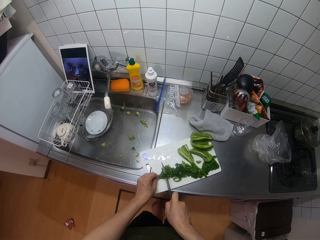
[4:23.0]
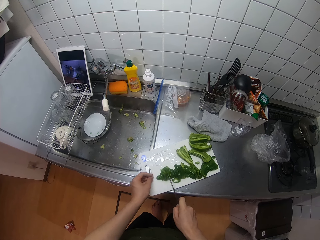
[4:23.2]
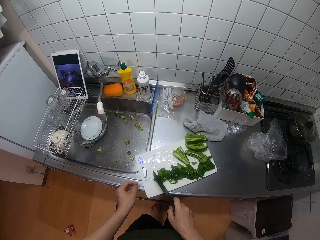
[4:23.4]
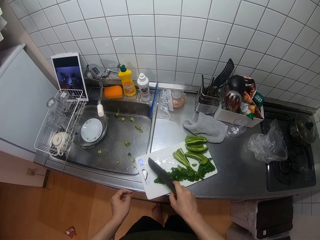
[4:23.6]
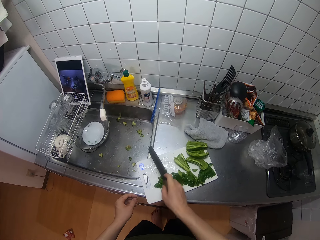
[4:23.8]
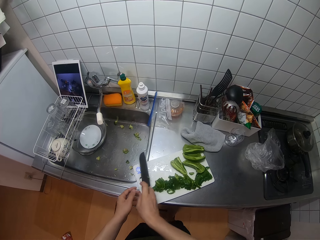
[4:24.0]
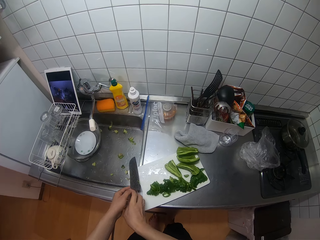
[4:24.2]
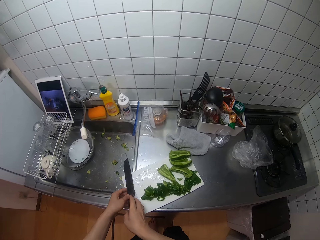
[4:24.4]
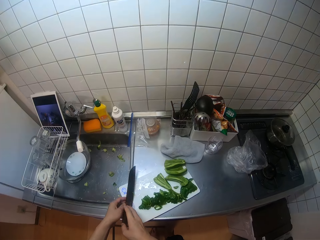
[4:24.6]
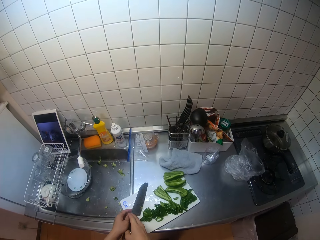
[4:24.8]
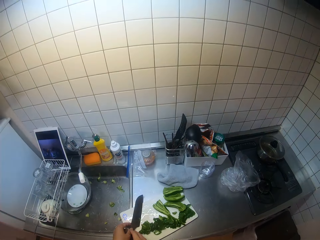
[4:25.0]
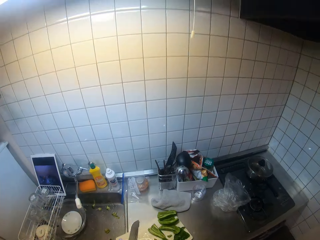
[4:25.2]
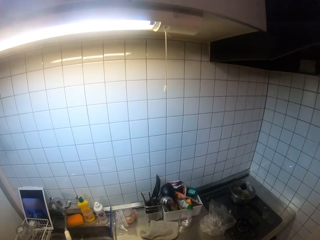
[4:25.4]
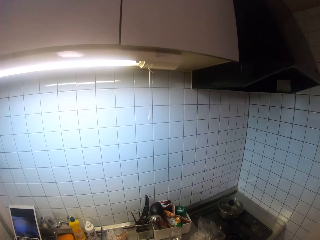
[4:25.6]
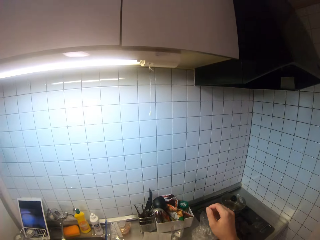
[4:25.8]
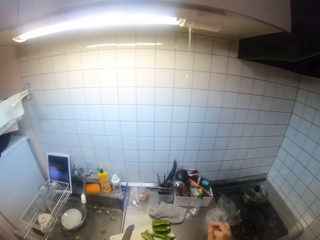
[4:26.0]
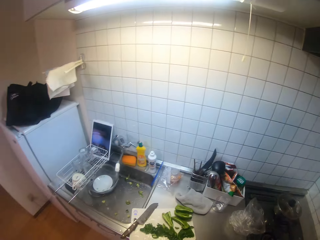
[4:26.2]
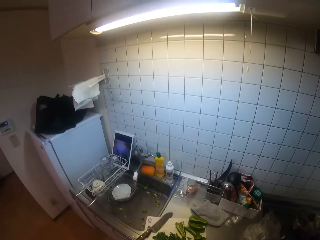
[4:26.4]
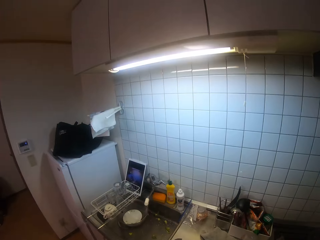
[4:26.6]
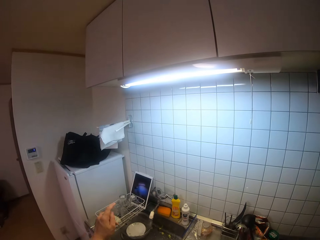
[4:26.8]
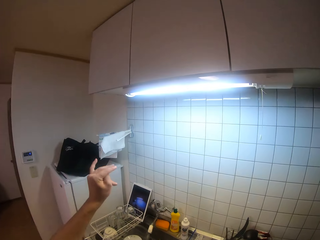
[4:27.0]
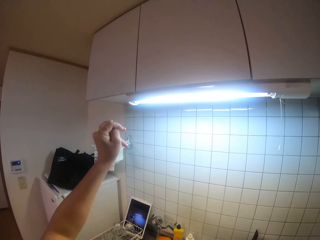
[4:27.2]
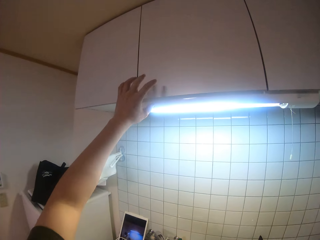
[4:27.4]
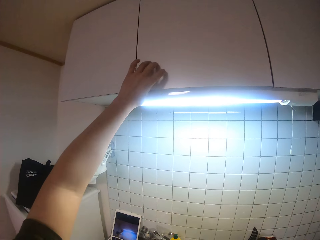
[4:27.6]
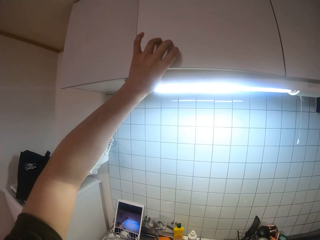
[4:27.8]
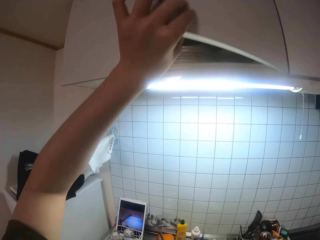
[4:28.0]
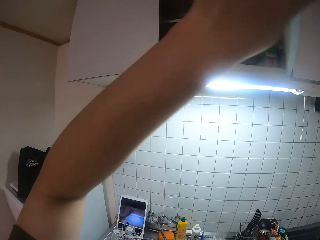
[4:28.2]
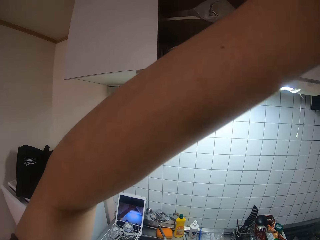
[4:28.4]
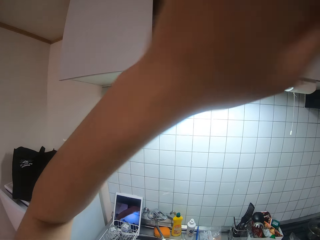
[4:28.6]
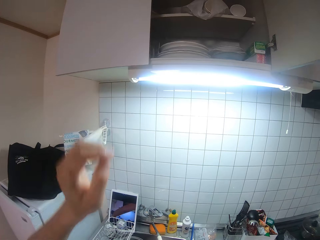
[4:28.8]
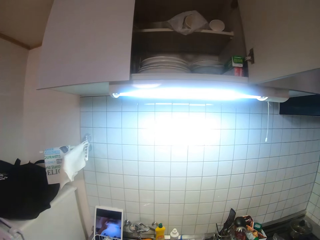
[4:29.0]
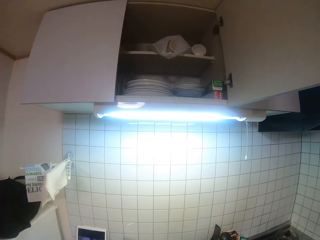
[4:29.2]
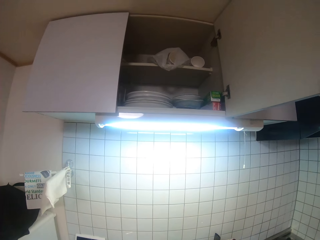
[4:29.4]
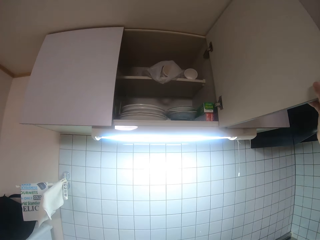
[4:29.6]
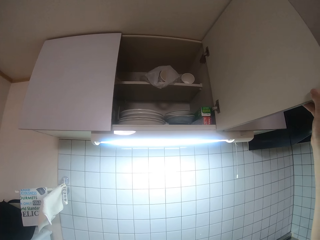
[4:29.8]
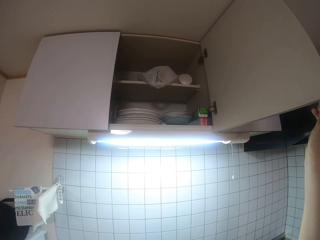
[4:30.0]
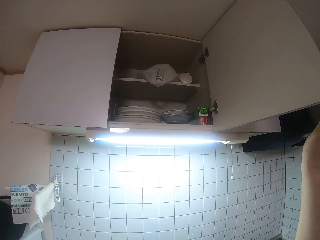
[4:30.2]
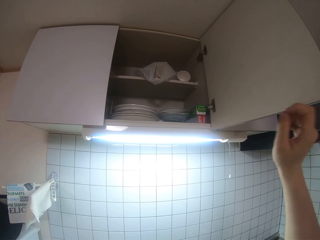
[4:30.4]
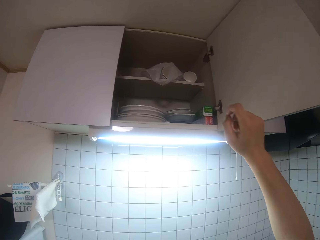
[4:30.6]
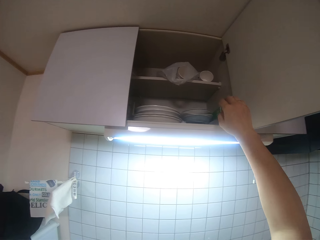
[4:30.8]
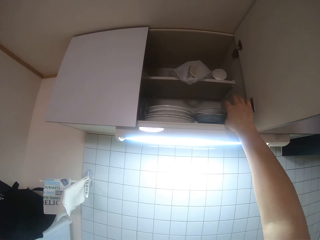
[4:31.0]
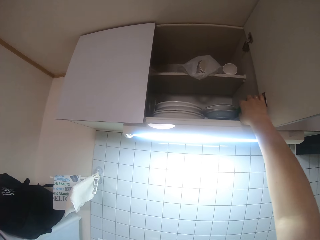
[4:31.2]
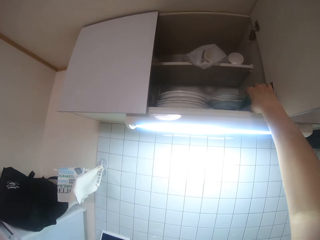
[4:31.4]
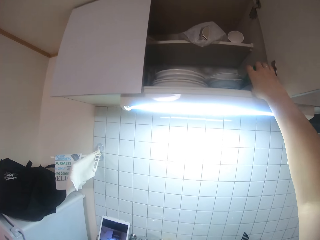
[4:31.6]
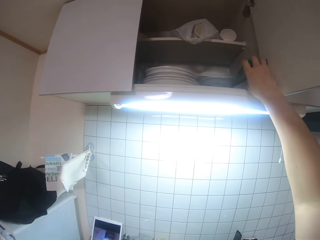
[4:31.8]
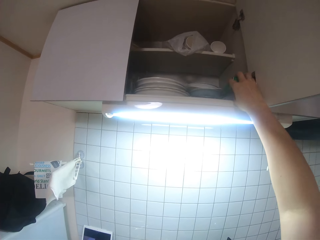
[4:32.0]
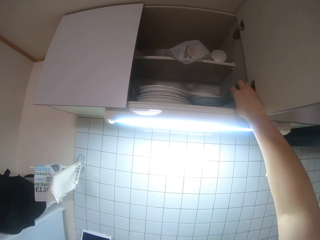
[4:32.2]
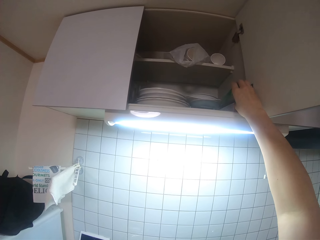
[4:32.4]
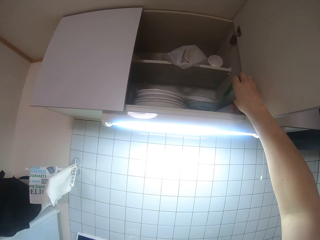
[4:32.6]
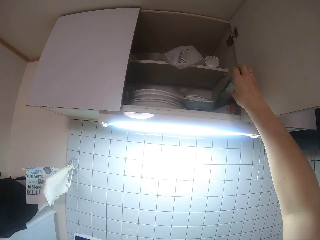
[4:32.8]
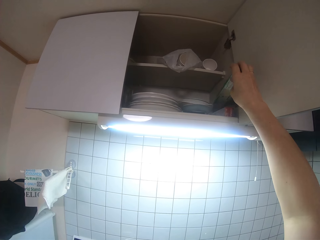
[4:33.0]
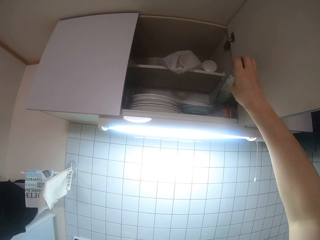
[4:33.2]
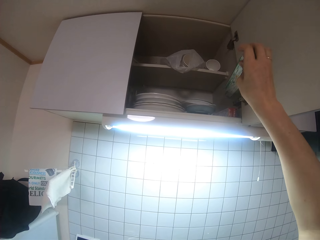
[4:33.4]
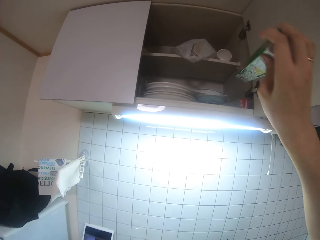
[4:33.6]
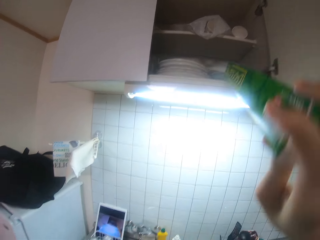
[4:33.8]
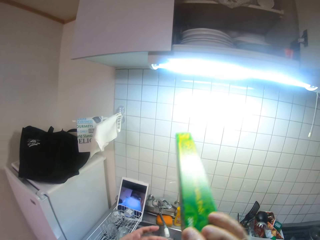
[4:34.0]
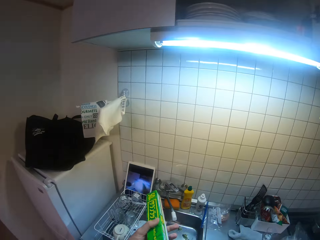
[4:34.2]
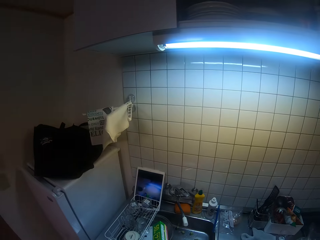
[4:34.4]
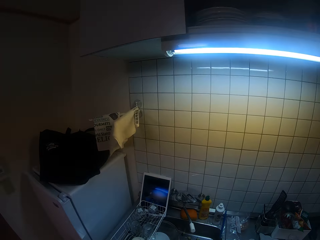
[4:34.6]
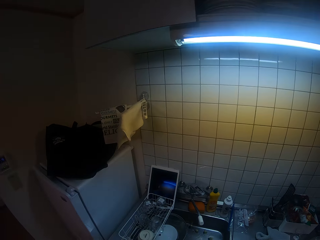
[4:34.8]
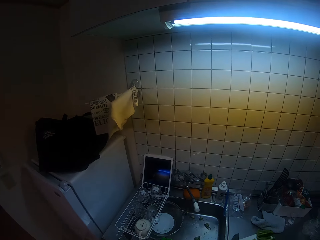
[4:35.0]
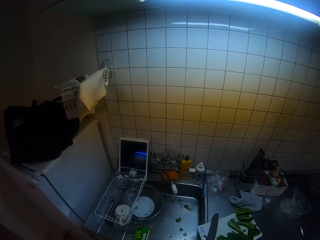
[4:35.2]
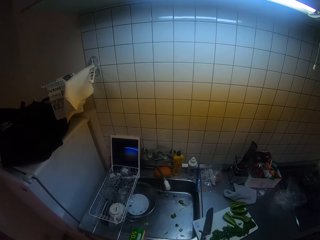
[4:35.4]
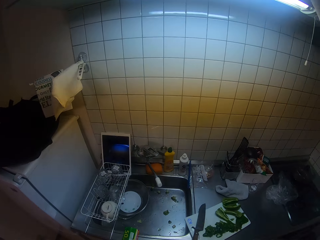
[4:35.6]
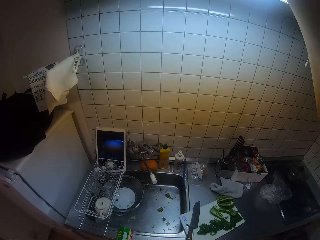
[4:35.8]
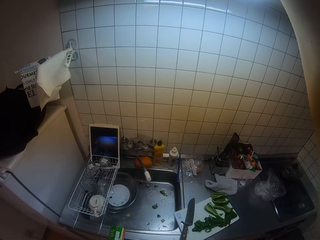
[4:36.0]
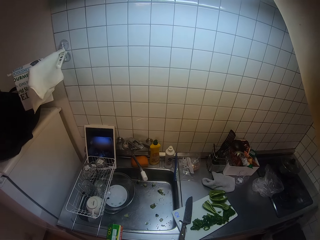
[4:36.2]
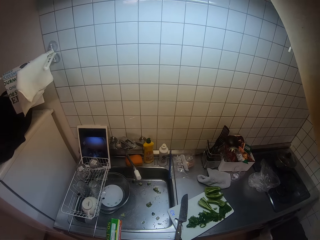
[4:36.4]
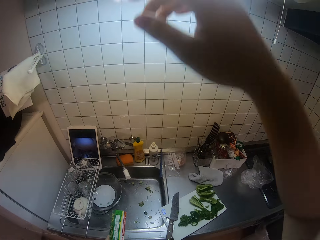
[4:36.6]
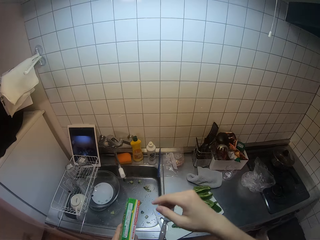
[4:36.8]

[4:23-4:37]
The camera wearer drops the knife in her right hand on the table. She opens a cupboard with her left hand. She removes a pack of clean film from the cupboard with her right hand. She passes the pack of clean film from her right hand to her left hand.

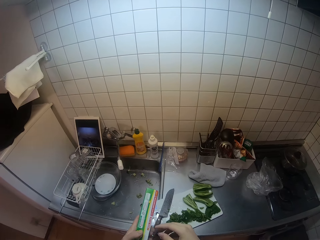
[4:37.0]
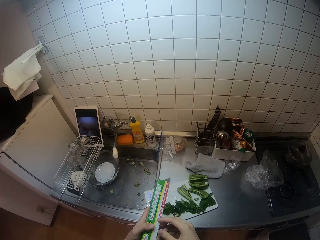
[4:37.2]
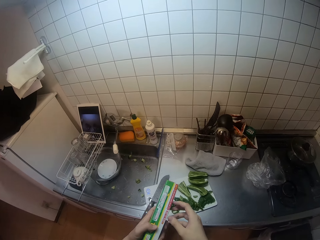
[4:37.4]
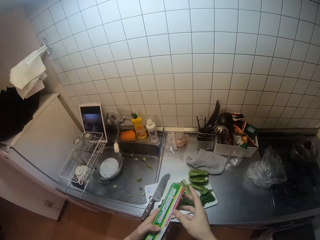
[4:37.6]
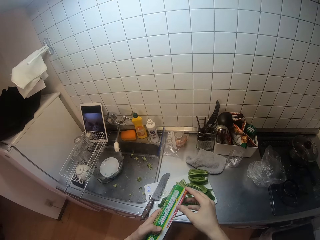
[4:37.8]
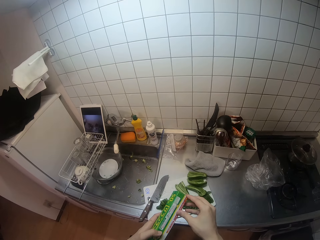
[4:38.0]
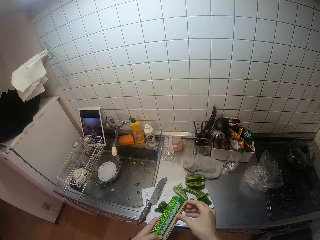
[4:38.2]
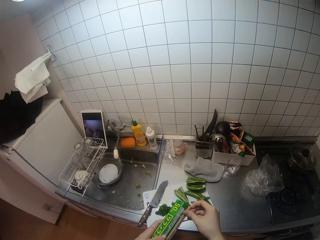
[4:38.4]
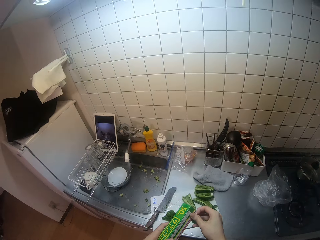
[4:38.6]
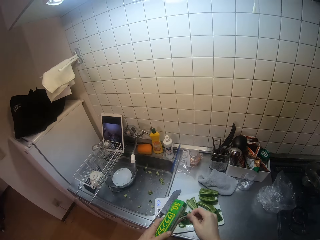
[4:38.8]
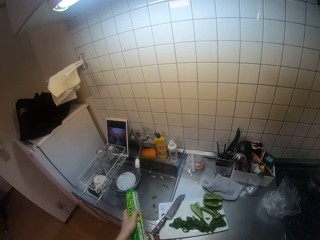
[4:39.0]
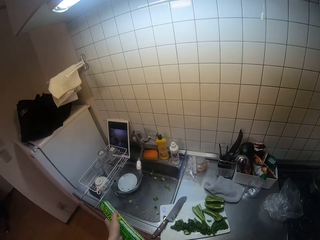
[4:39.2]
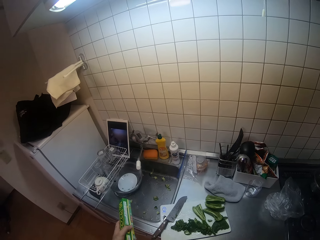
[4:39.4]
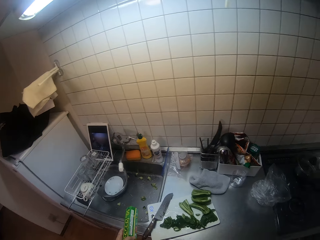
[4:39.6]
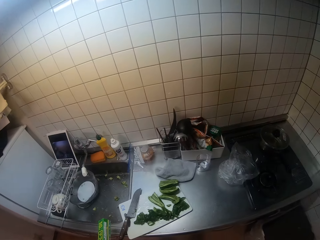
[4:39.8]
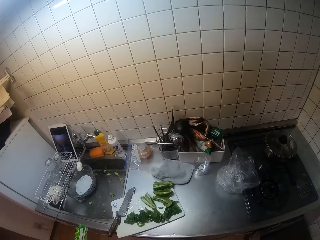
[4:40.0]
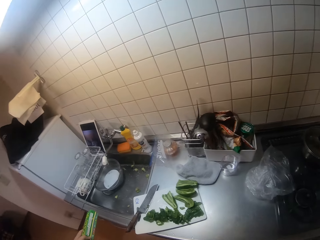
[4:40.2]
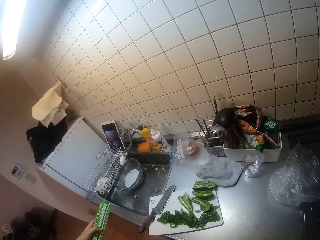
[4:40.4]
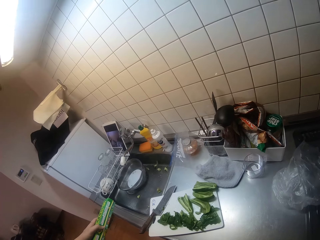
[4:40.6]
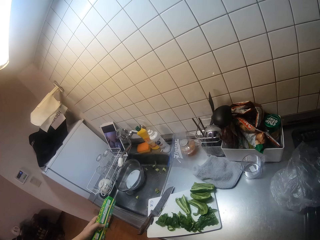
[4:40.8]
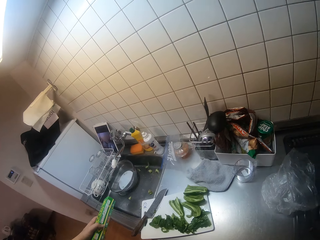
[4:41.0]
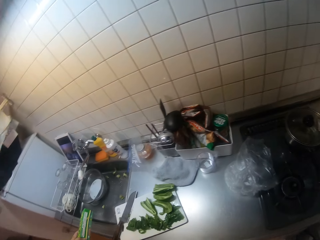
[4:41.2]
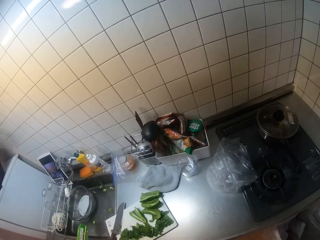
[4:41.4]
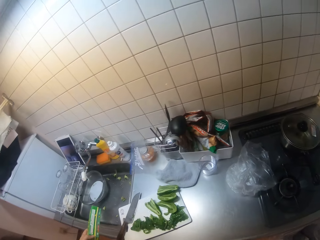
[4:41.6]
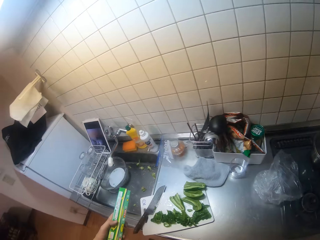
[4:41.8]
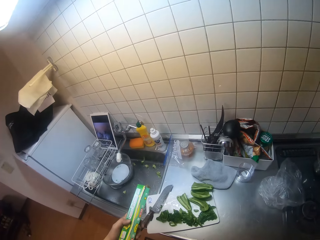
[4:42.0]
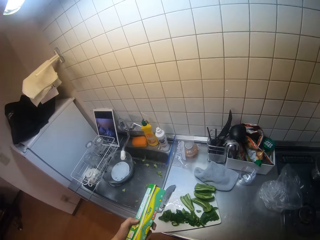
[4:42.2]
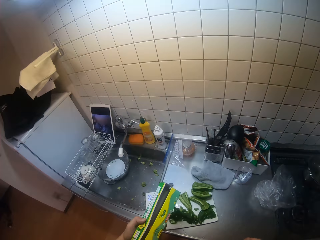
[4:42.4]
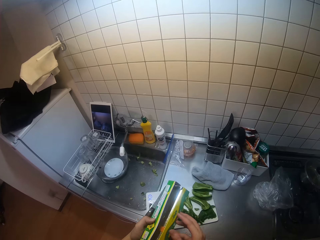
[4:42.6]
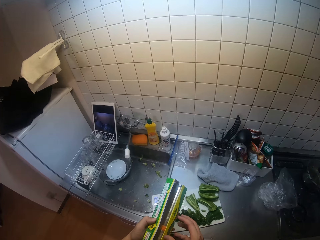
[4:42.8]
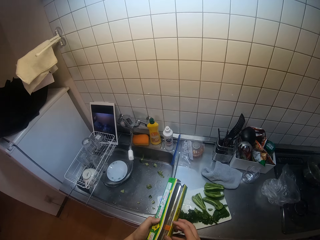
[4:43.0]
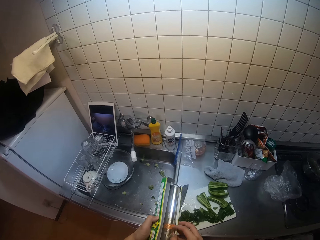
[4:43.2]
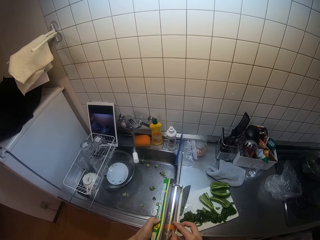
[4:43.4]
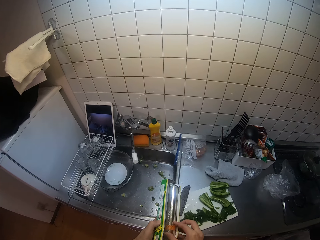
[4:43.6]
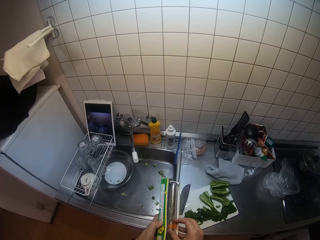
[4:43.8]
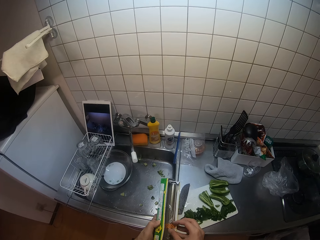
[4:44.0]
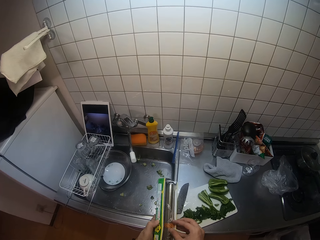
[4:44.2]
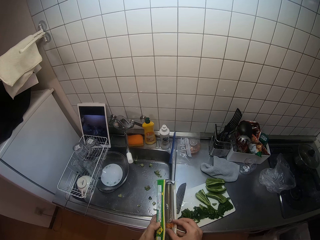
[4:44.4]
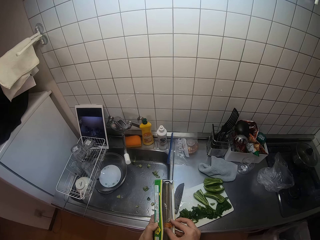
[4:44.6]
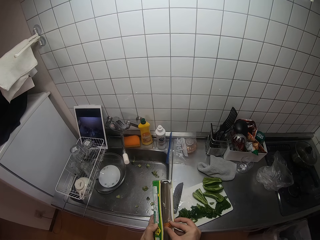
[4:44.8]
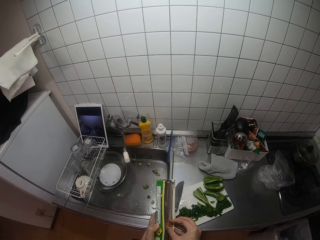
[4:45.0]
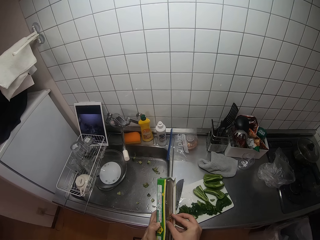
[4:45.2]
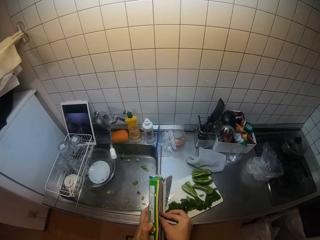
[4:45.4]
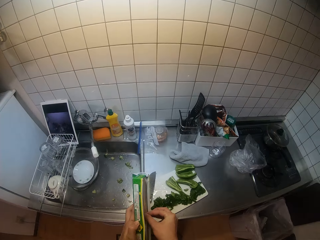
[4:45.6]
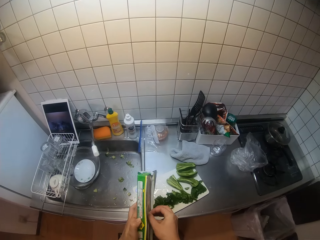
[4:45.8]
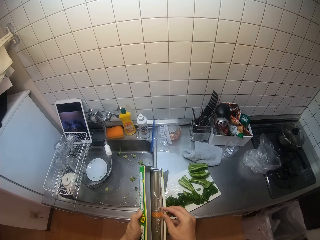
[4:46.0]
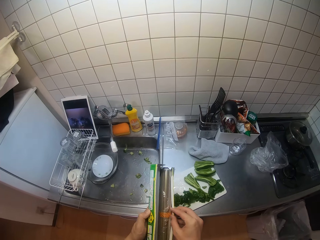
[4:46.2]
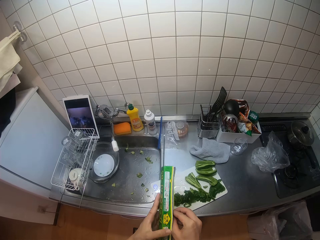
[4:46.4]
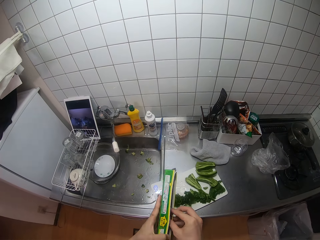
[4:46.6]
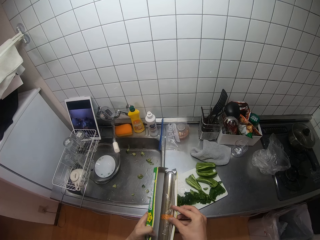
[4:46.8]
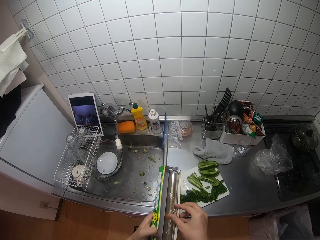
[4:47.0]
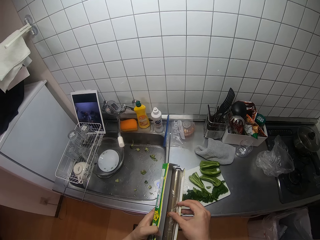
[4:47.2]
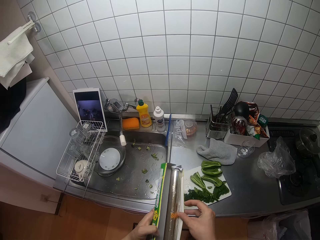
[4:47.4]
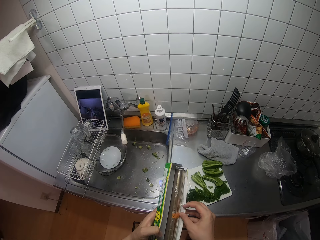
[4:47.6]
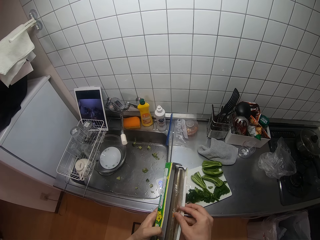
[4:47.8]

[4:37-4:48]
The camera wearer opens the pack of clean film with her right hand. She pulls a sheet from the clean film roll.
